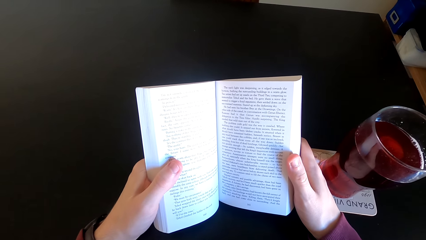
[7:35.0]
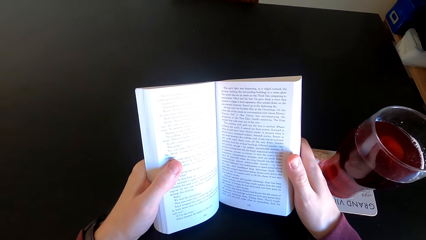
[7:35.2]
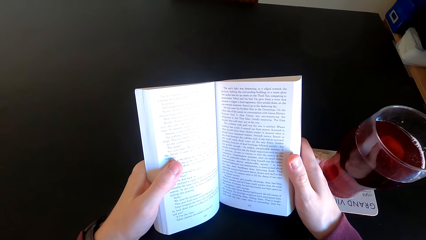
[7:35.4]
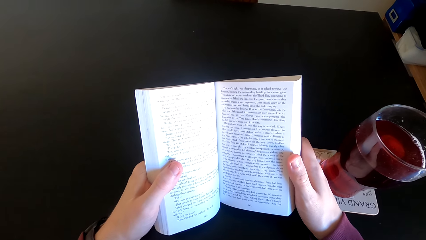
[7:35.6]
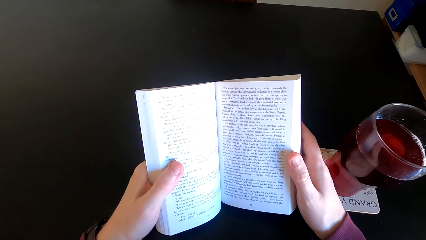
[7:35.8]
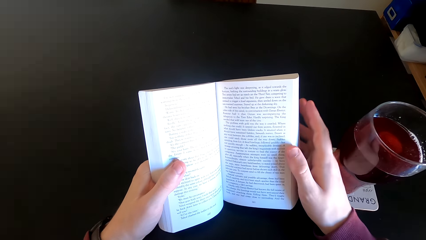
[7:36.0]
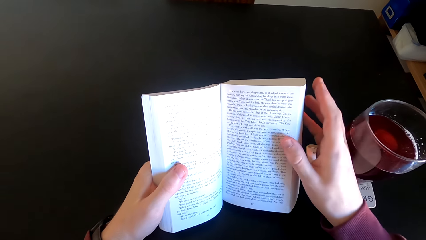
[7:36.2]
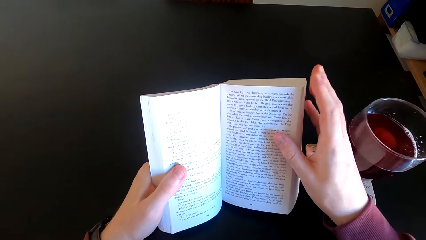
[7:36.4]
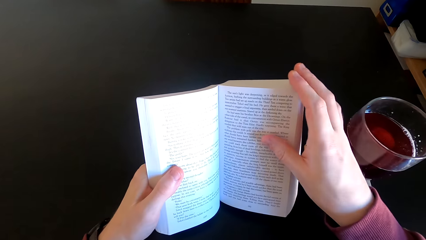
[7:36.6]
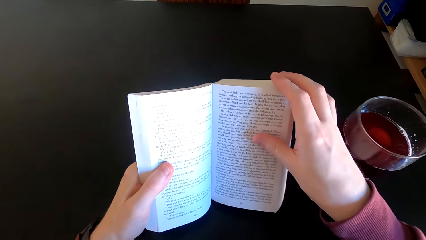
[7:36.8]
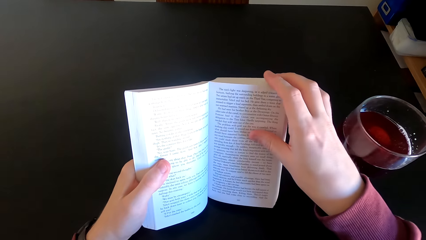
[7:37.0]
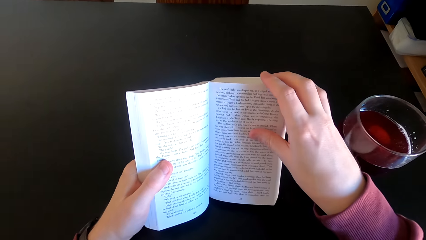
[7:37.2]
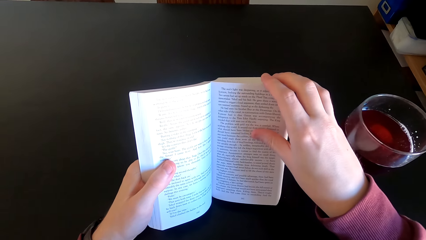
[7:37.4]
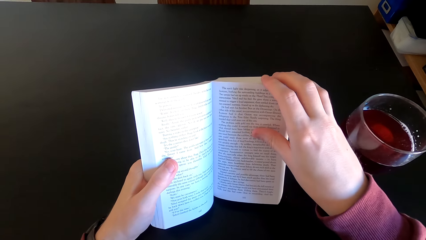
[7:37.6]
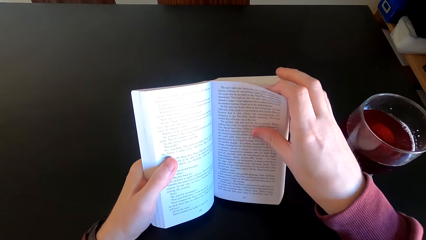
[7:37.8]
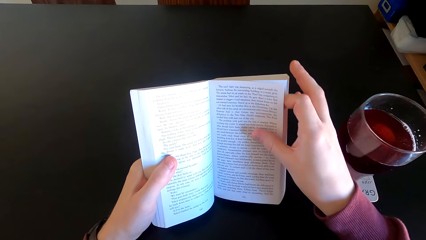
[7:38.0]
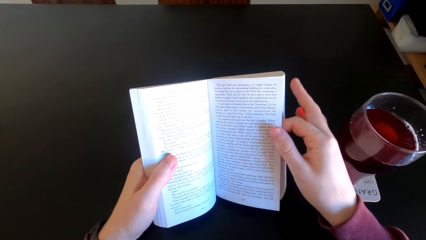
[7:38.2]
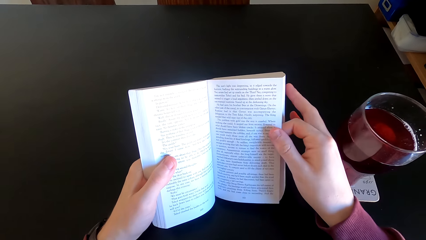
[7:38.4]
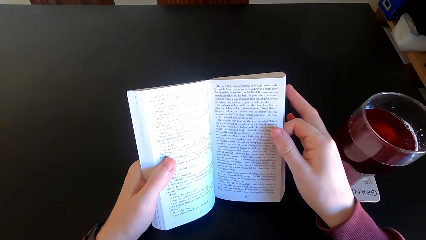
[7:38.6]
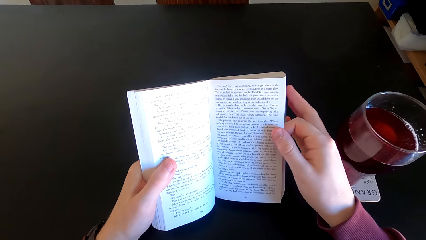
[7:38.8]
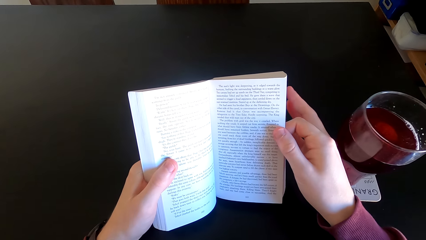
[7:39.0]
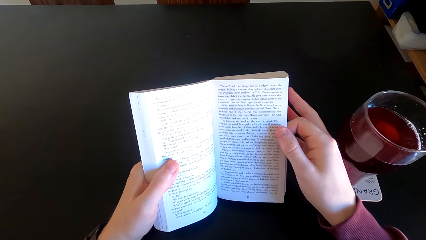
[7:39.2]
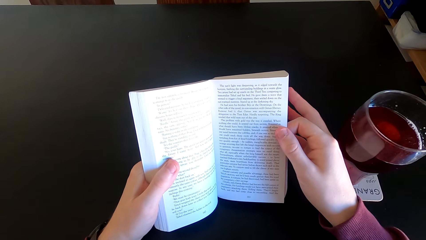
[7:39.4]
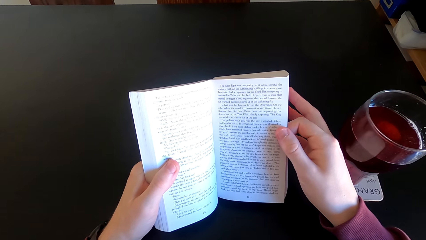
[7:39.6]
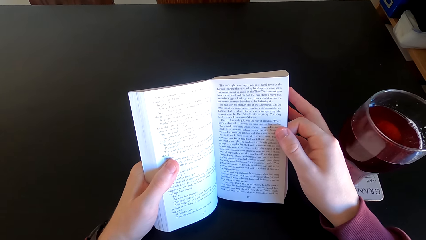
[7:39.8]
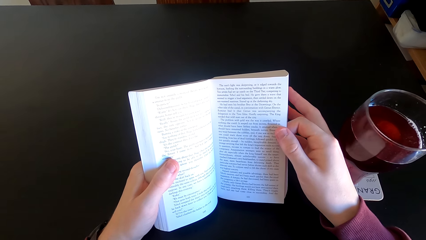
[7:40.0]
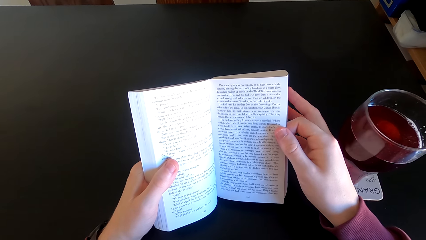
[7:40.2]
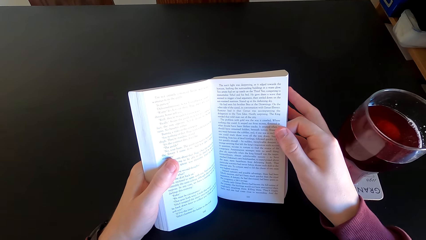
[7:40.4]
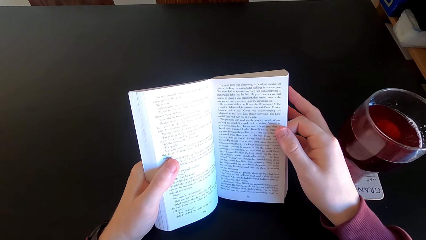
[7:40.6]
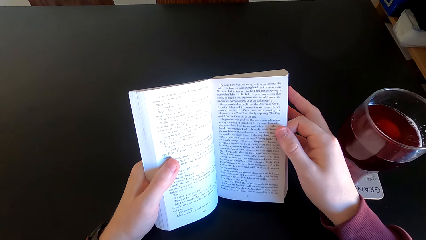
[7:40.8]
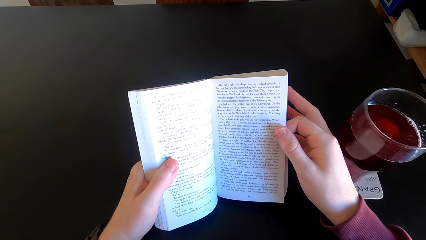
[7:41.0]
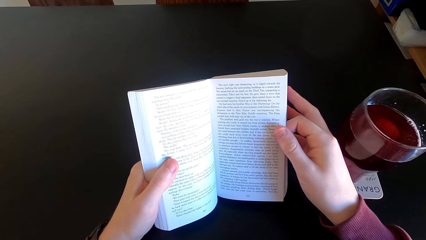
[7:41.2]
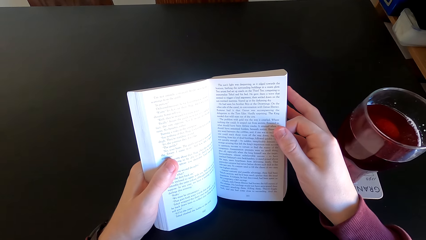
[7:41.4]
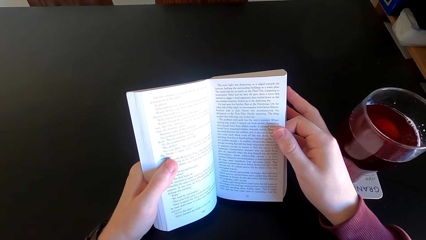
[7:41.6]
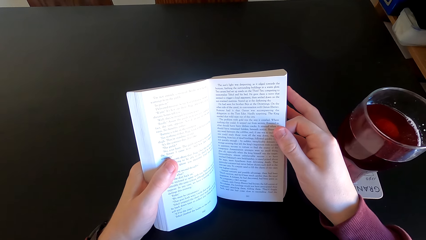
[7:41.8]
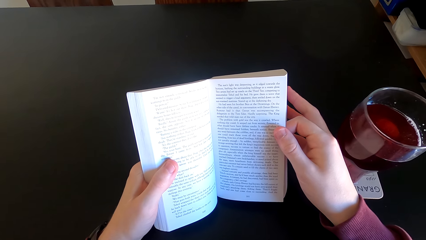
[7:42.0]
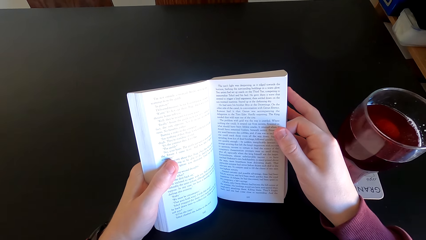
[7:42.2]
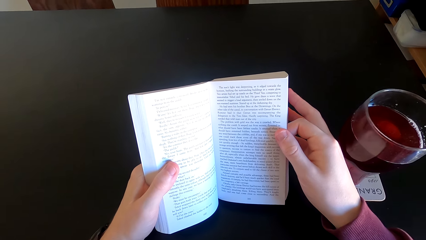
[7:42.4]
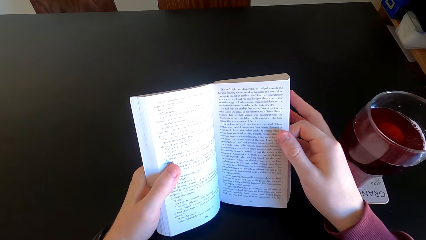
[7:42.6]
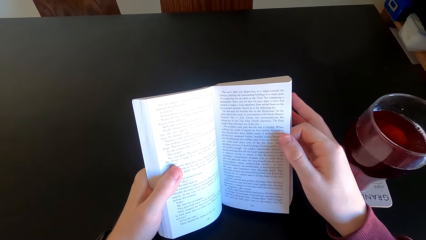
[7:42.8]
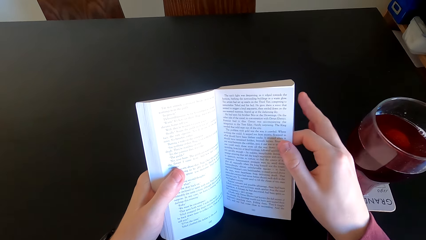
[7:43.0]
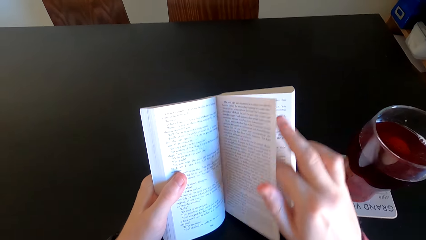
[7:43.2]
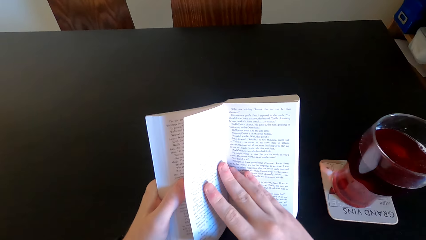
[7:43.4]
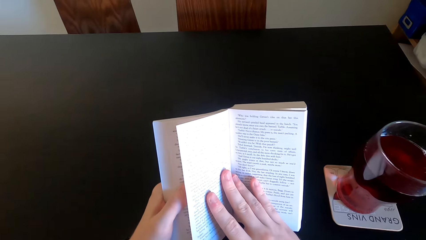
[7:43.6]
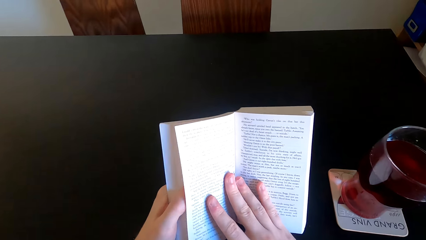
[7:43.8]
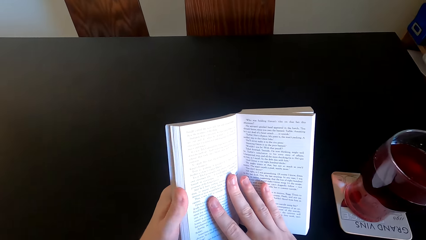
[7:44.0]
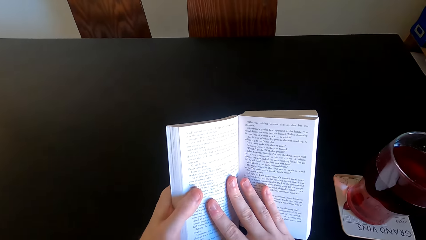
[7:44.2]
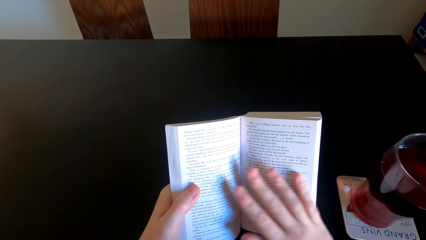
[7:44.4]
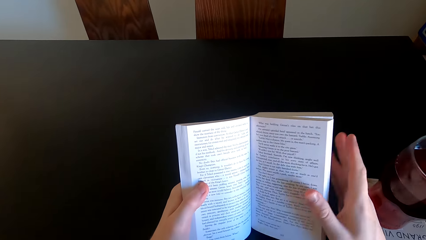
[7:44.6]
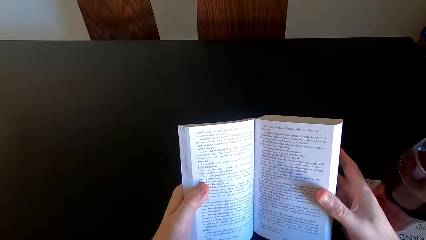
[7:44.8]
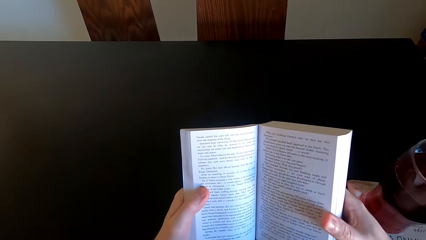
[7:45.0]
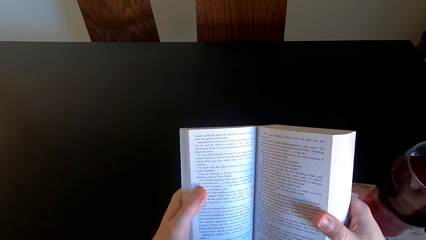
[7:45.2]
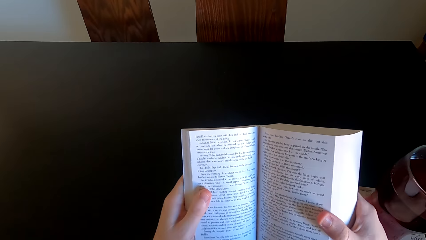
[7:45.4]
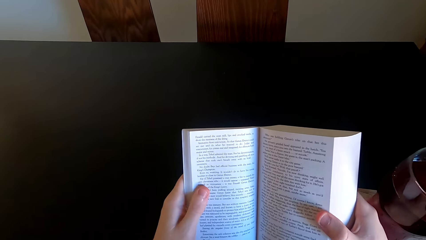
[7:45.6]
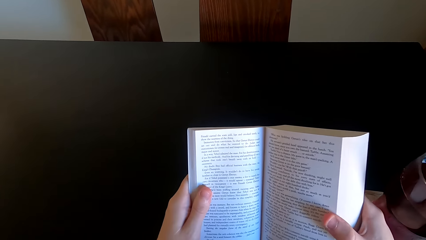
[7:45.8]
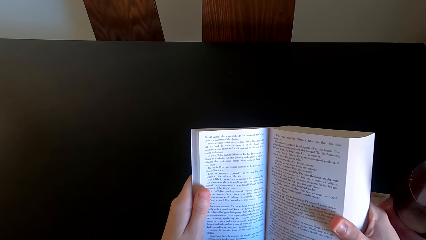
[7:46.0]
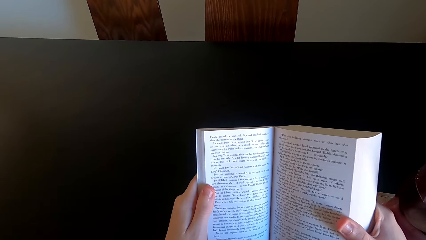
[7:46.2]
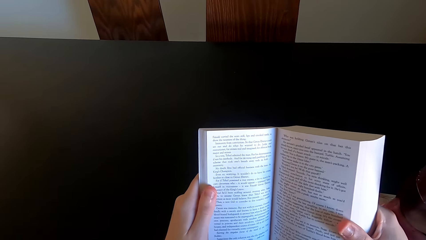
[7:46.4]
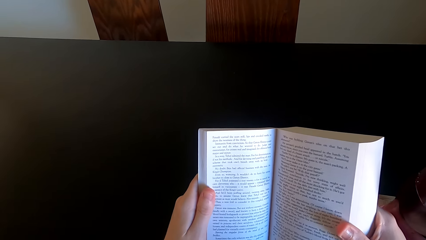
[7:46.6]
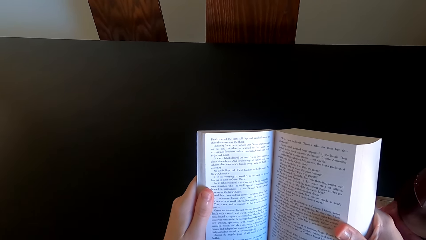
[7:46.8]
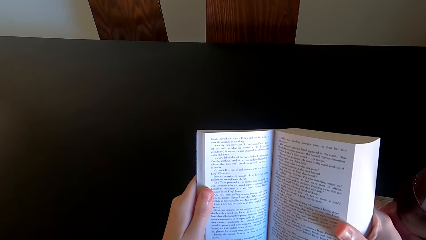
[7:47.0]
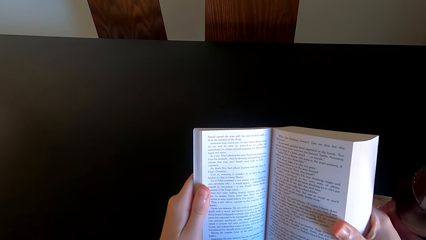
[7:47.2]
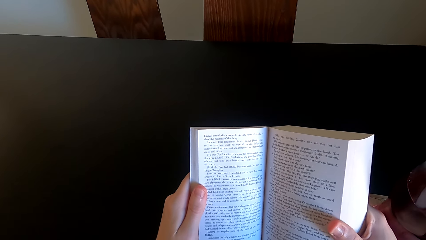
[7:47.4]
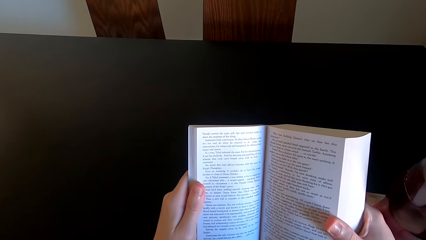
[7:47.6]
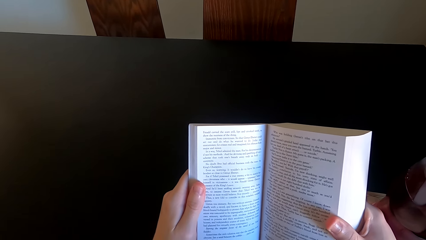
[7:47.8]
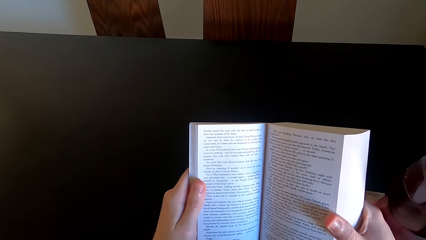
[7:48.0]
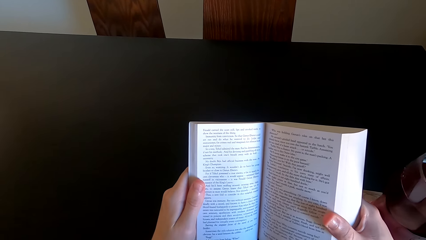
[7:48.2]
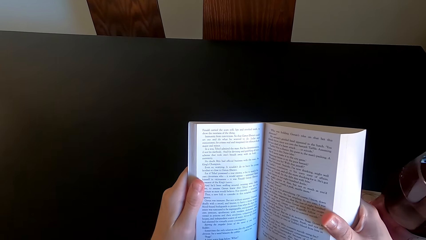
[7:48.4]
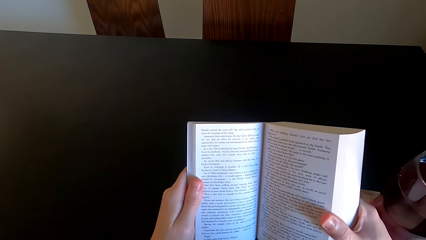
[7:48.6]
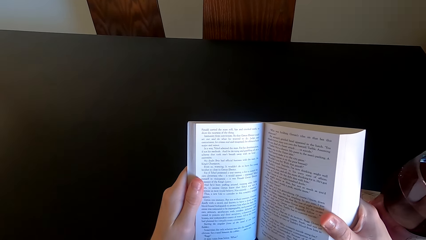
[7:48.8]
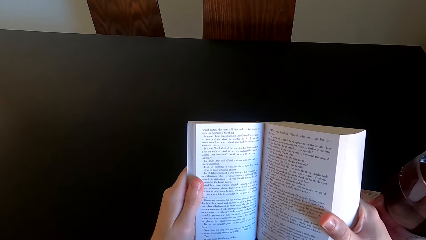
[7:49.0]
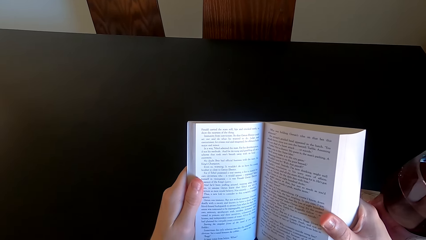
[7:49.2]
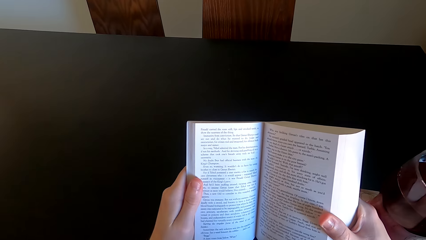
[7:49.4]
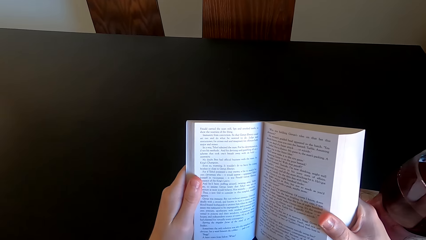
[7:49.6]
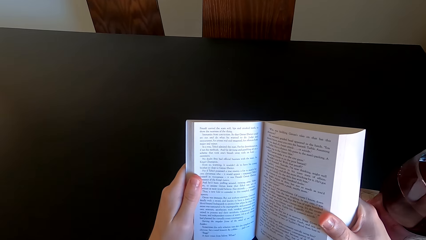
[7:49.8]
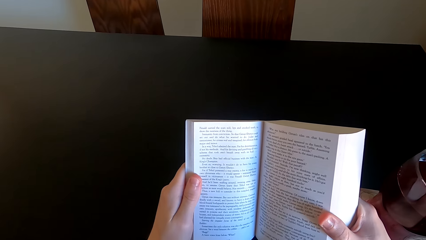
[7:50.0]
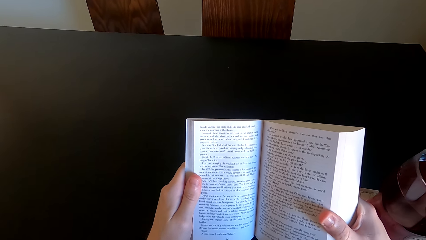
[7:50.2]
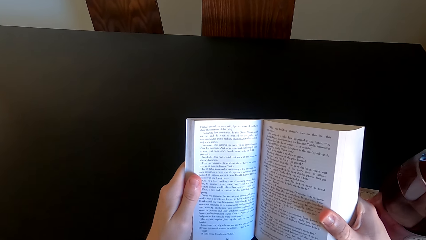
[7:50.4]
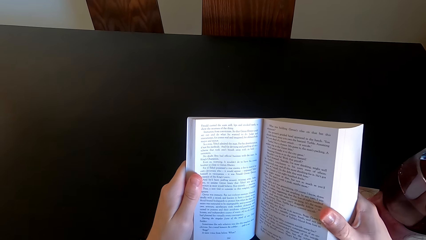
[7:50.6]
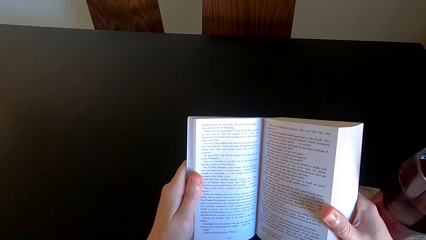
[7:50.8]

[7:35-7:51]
The camera wearer moves his hand. He opens the next page. He opens another page of the novel. He continues to read the novel.
